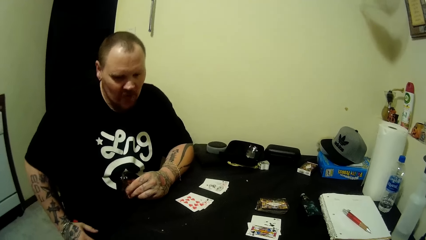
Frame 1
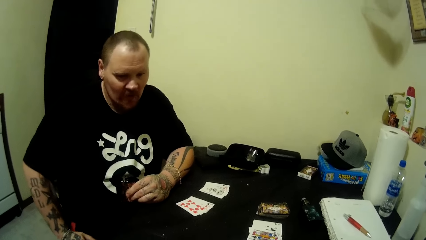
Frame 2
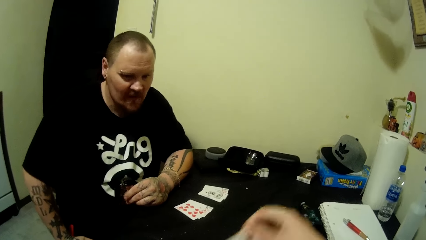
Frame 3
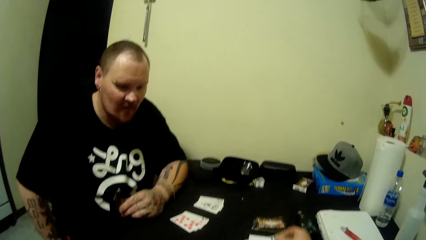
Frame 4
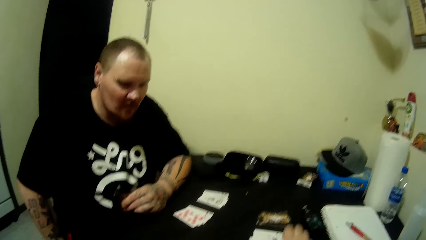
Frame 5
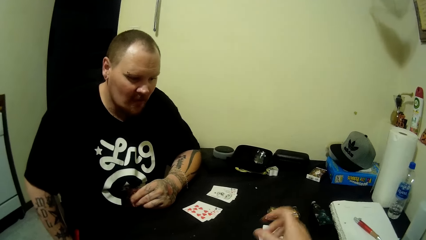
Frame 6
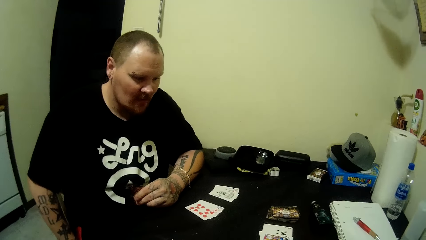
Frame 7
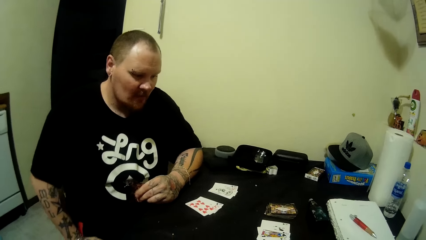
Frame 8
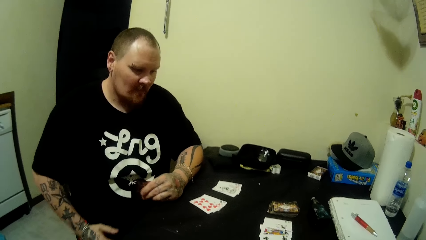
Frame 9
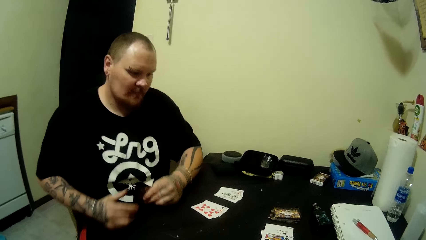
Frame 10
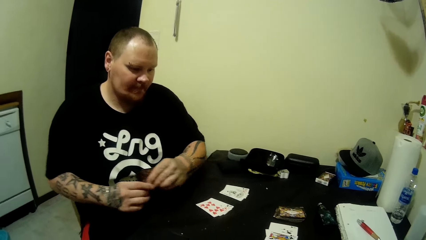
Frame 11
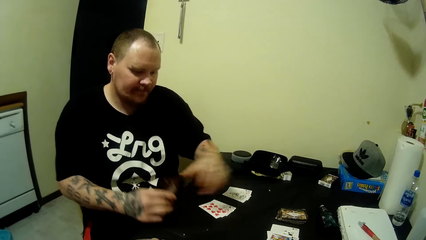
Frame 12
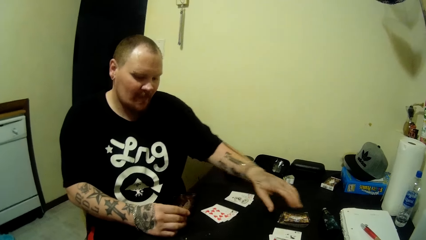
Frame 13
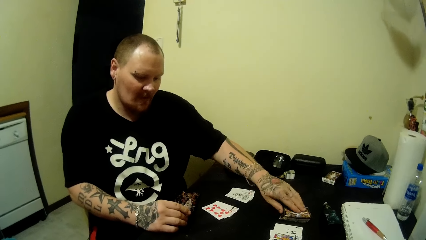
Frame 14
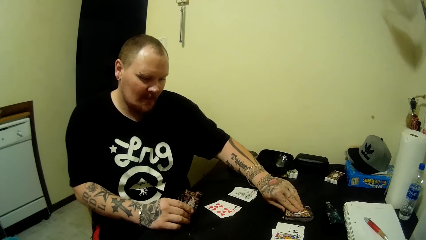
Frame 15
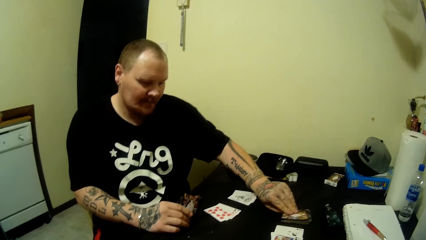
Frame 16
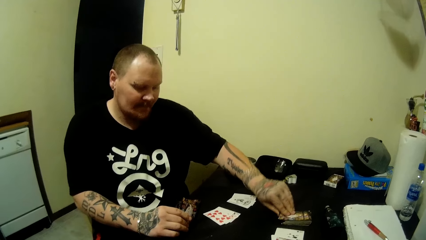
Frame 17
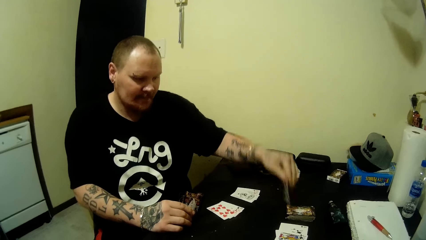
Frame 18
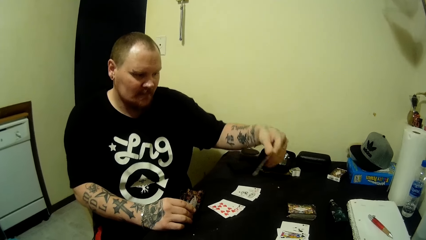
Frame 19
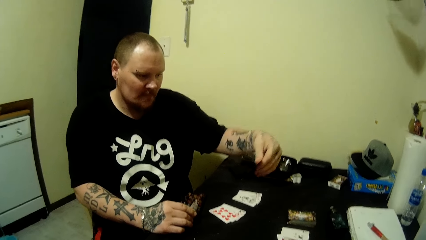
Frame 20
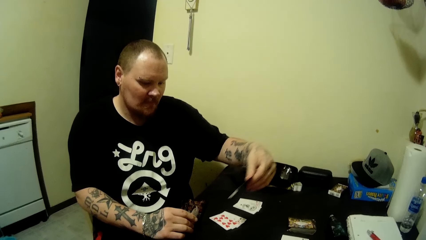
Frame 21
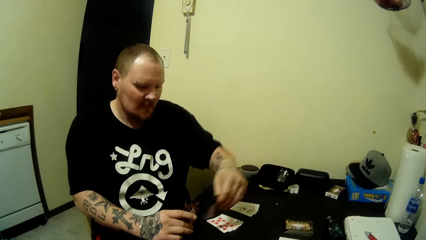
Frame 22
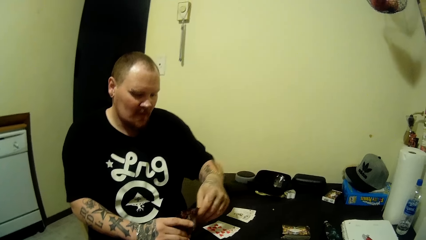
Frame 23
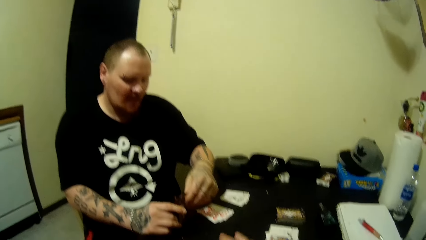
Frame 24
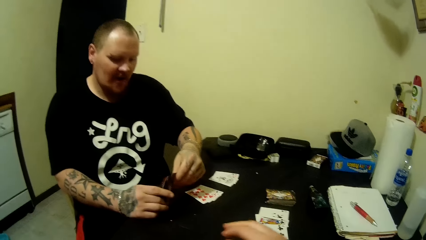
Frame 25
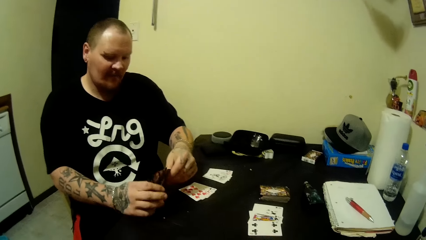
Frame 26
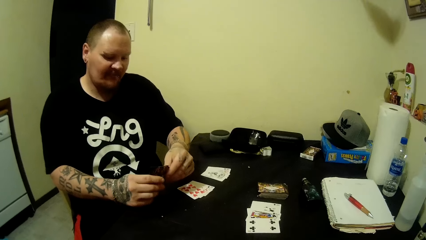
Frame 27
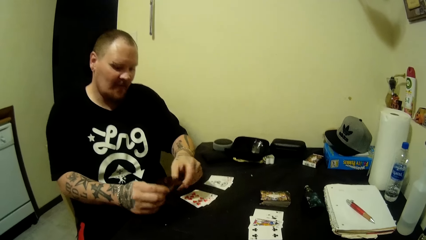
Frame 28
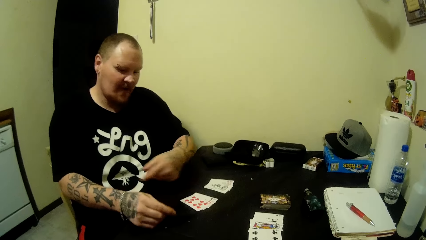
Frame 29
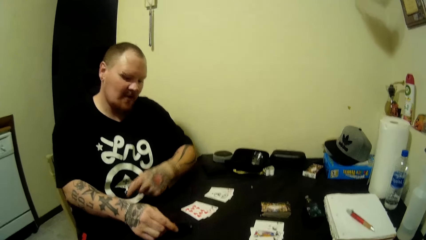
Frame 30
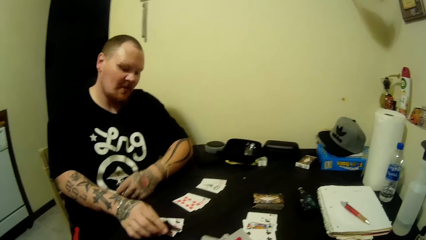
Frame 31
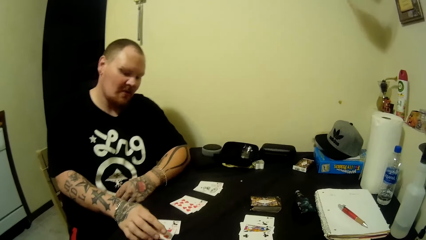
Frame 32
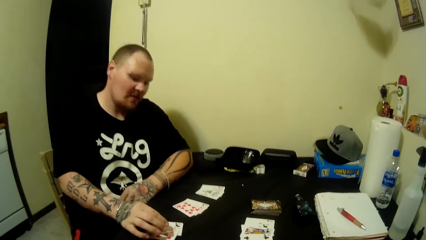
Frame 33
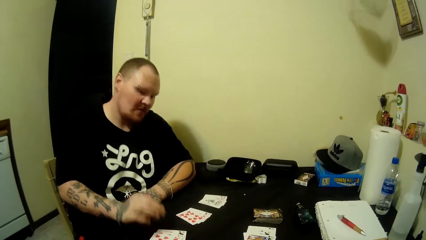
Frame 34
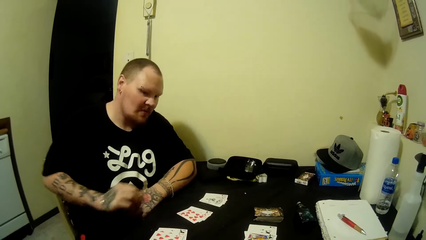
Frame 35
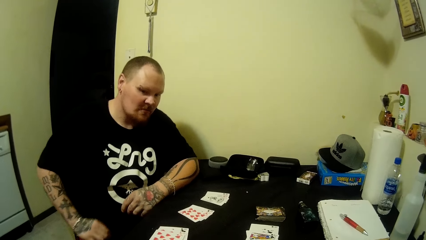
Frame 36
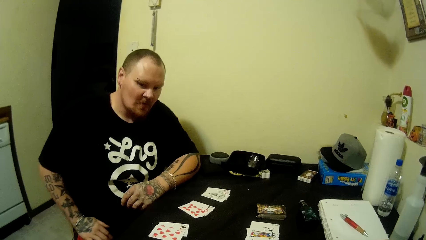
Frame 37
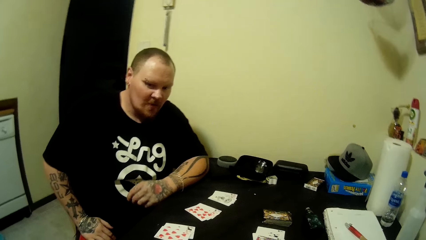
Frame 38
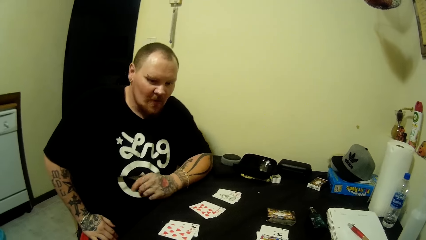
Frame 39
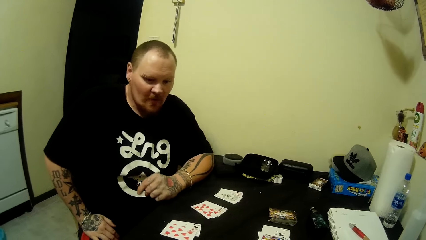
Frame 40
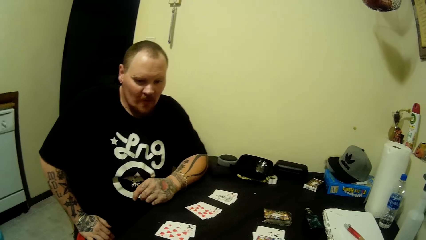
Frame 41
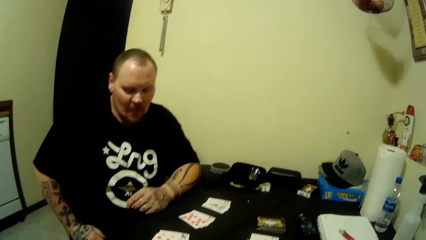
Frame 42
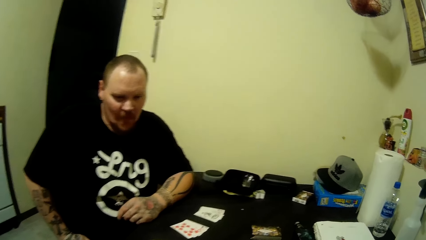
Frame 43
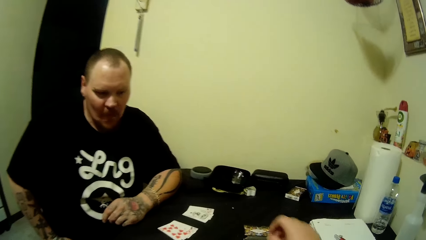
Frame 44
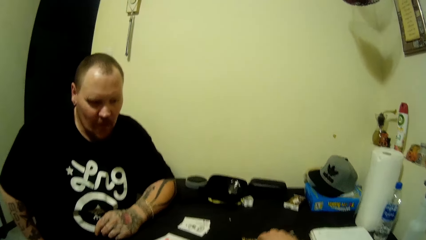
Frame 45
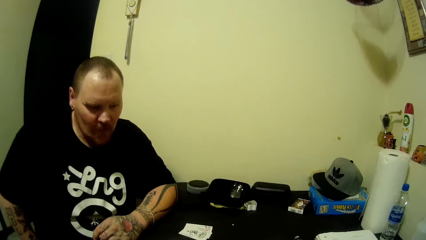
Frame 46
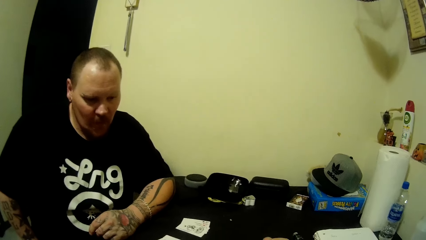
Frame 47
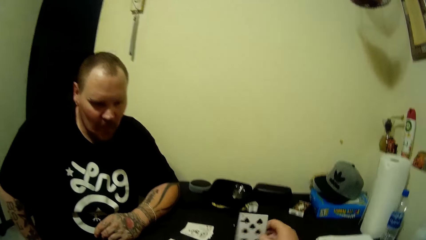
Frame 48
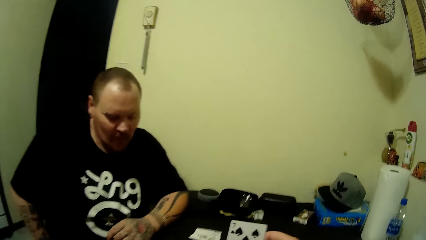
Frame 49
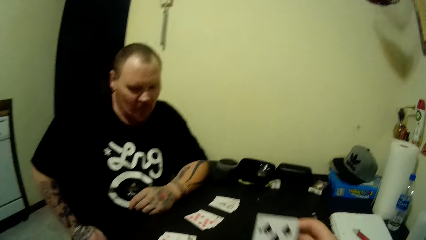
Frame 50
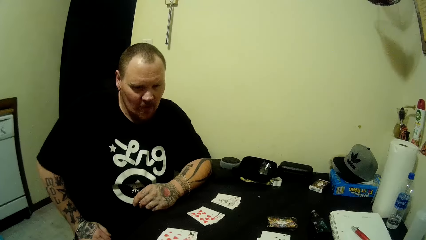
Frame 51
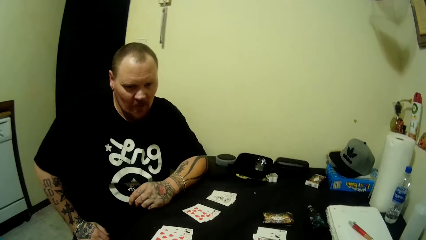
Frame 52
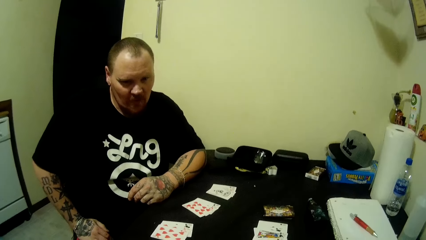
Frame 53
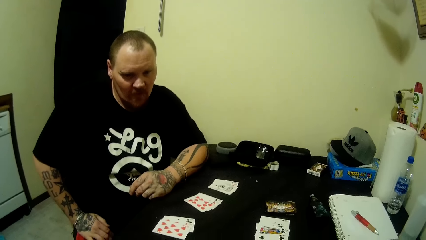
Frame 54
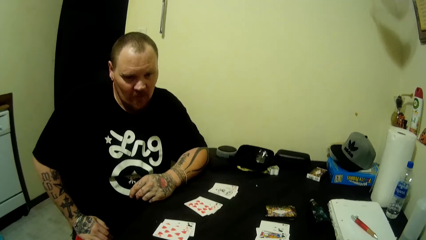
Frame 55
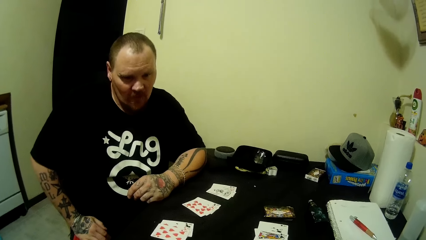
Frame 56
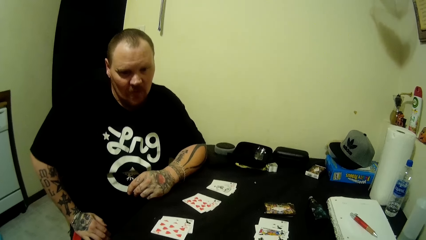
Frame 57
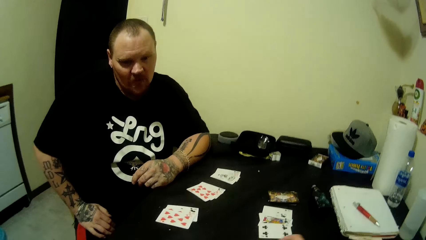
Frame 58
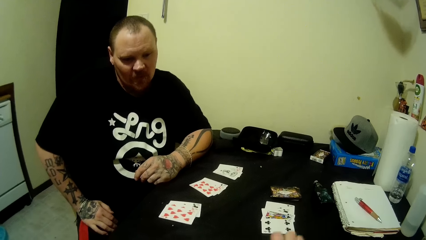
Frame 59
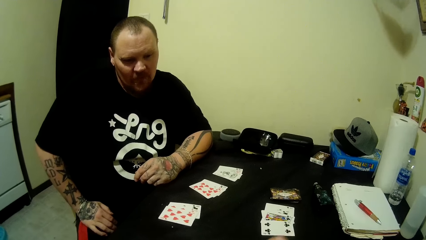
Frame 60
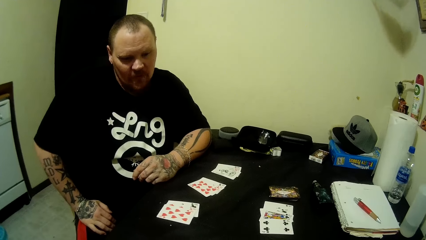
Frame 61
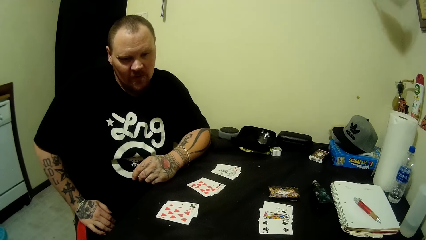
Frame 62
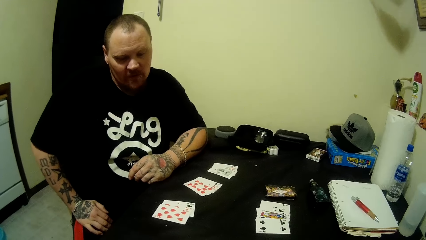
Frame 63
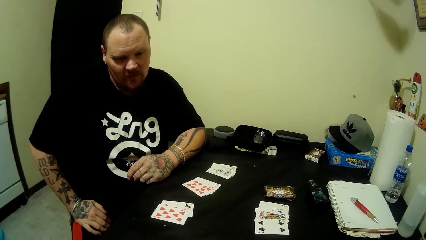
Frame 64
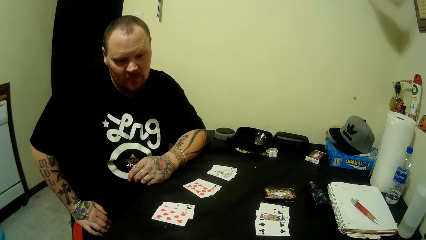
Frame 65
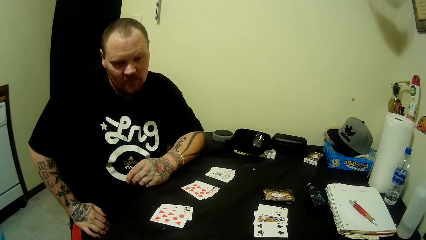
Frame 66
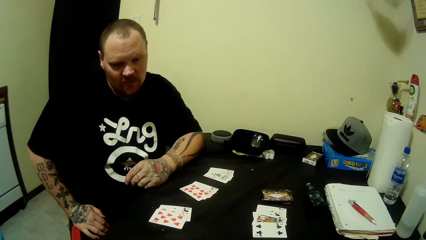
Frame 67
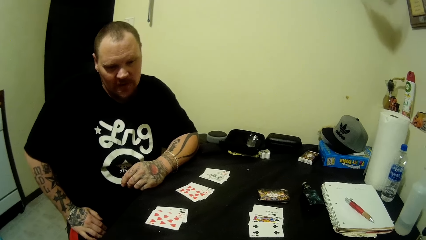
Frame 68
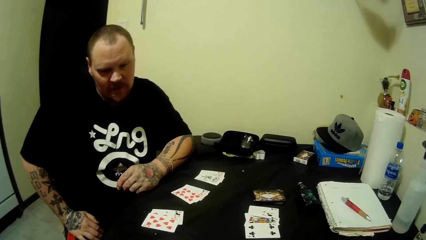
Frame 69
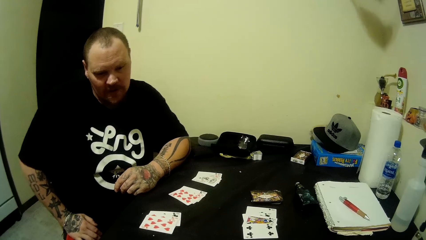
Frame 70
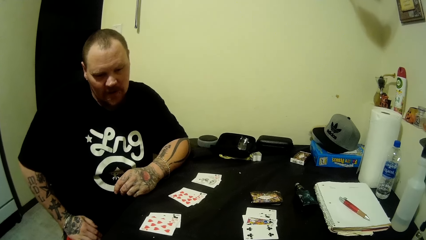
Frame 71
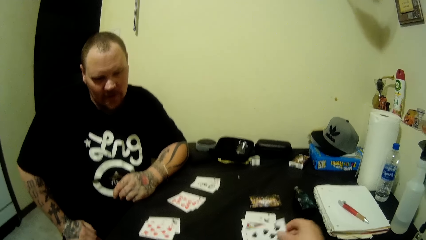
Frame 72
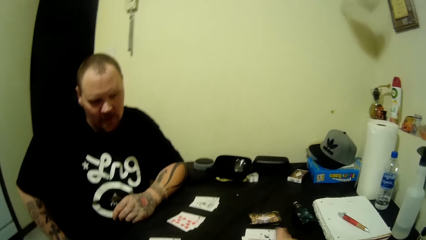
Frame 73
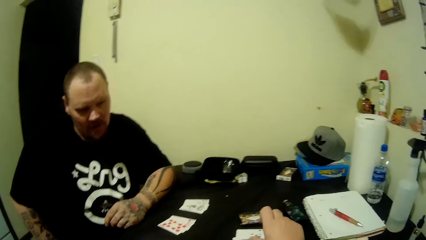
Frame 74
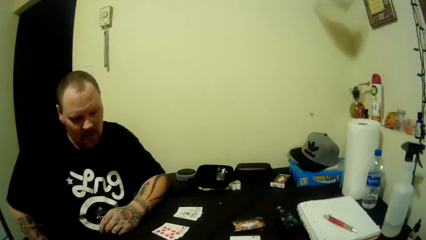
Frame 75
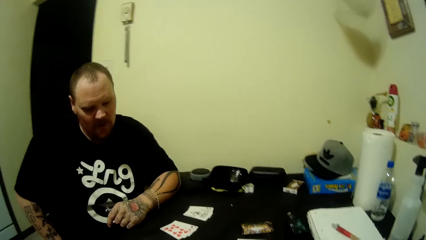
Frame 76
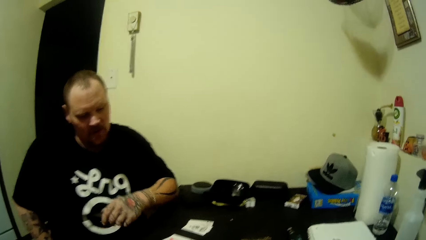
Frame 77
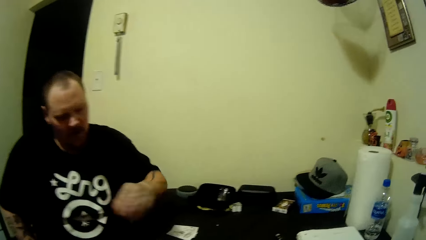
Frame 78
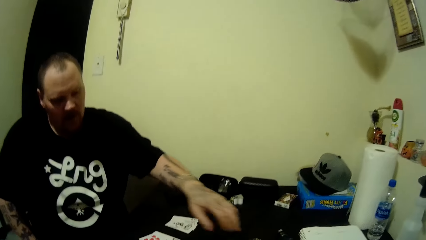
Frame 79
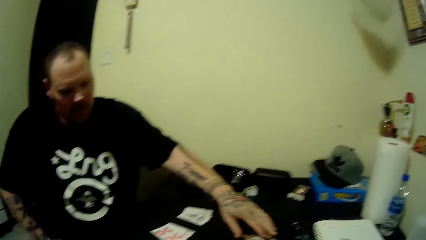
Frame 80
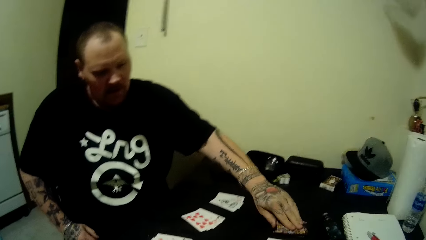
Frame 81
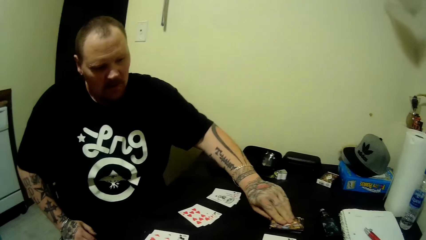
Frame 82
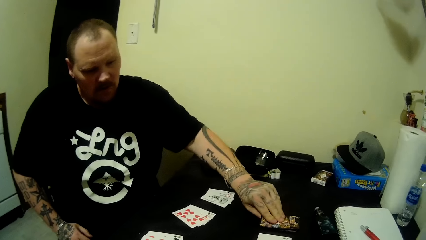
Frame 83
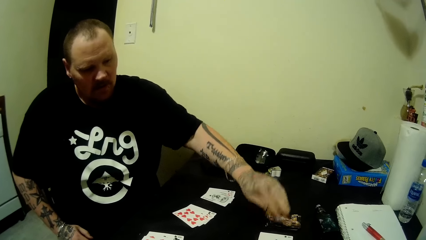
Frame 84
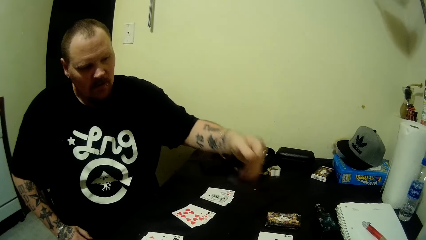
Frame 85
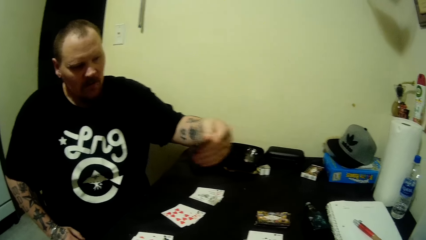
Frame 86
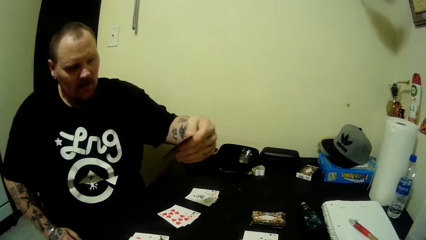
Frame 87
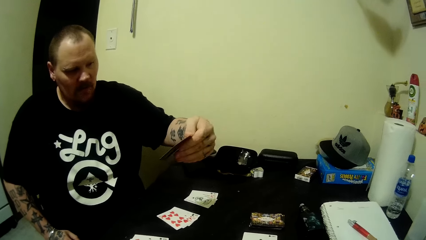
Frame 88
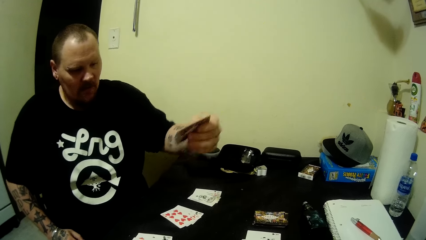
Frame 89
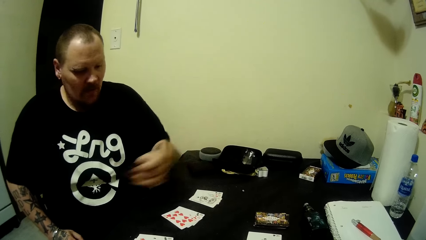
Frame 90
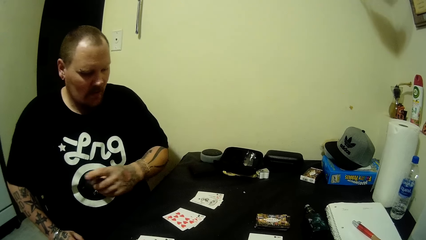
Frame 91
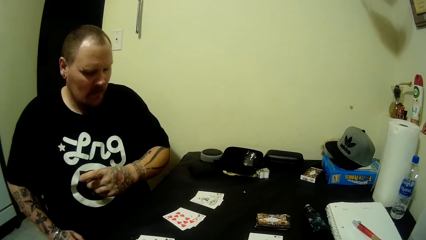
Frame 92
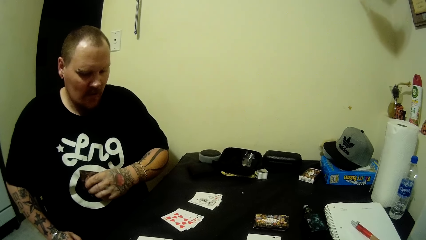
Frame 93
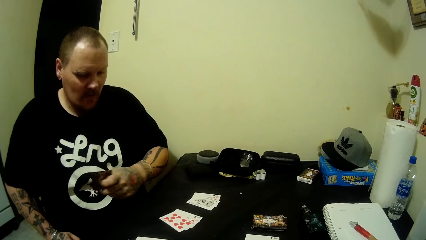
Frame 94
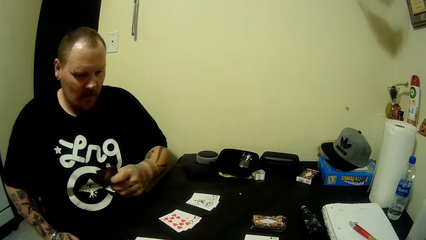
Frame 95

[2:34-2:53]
The camera wearer picks the cards. A man picks some card. The man looks at the card. The man drops the card on the table. The man looks around. The camera wearer picks a card from the table. They put the card on the table. The man picks the card.
